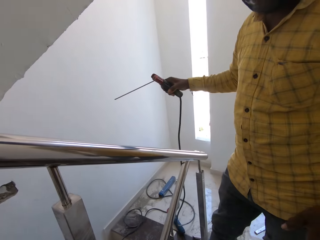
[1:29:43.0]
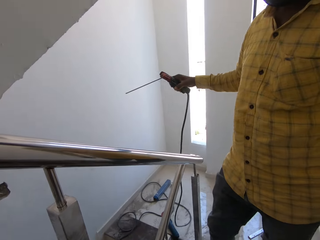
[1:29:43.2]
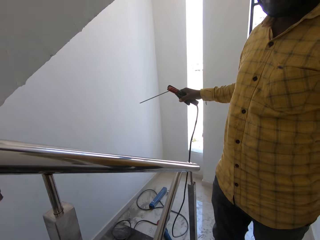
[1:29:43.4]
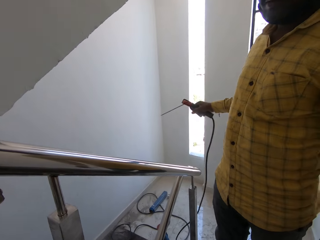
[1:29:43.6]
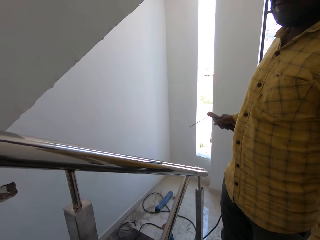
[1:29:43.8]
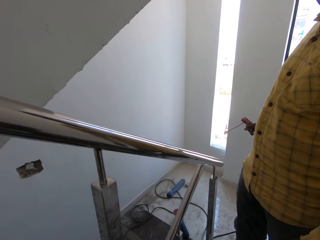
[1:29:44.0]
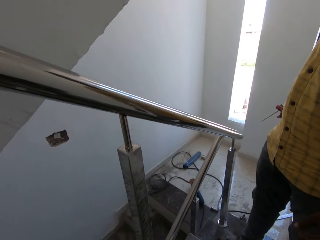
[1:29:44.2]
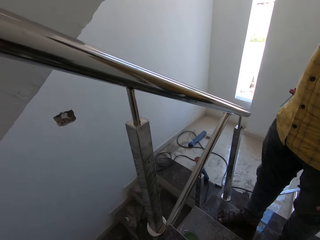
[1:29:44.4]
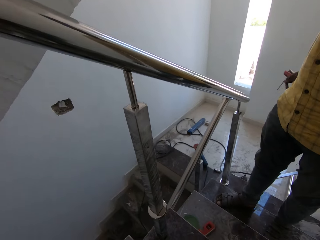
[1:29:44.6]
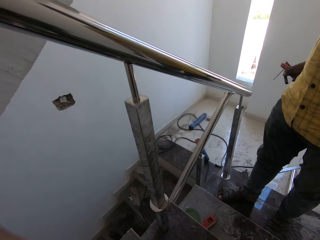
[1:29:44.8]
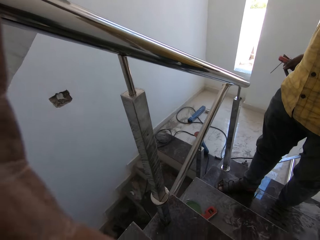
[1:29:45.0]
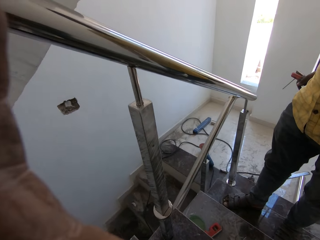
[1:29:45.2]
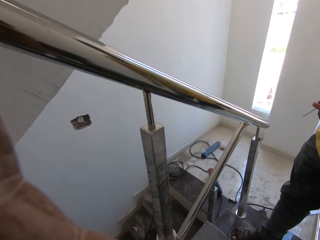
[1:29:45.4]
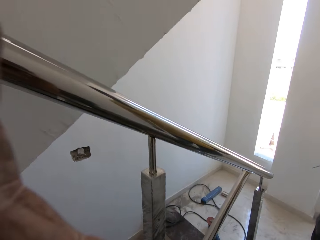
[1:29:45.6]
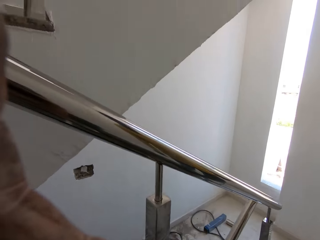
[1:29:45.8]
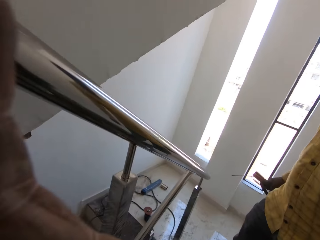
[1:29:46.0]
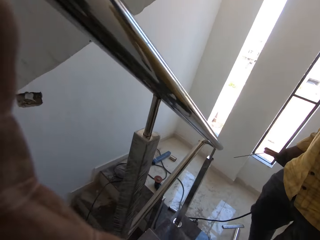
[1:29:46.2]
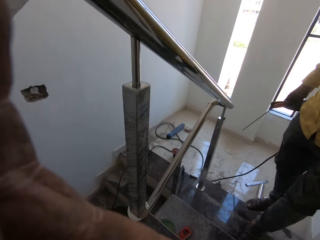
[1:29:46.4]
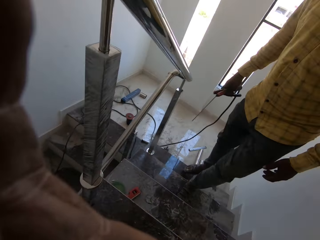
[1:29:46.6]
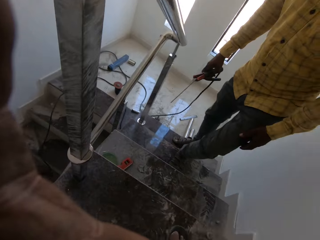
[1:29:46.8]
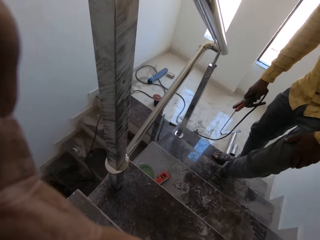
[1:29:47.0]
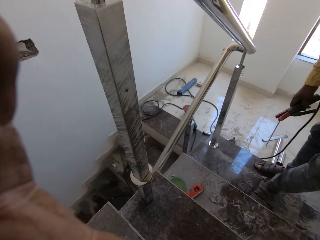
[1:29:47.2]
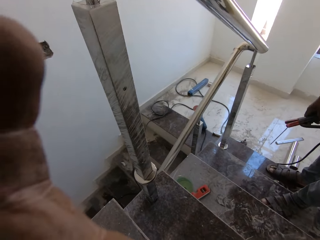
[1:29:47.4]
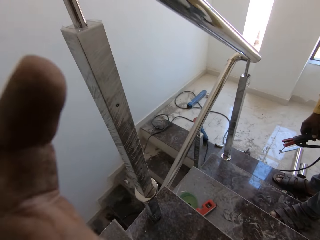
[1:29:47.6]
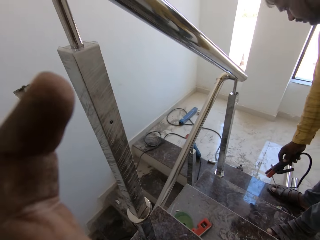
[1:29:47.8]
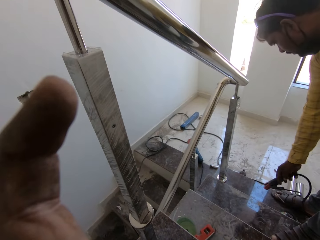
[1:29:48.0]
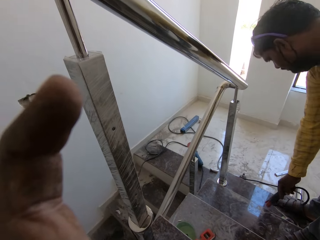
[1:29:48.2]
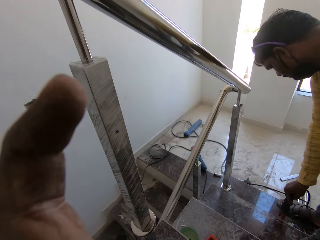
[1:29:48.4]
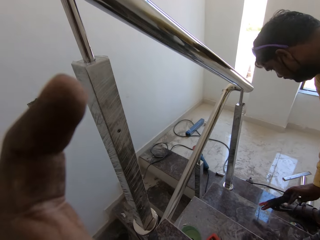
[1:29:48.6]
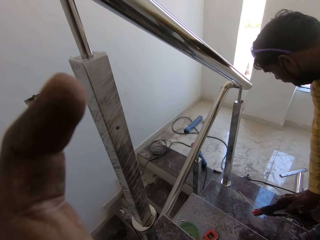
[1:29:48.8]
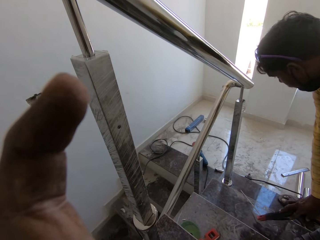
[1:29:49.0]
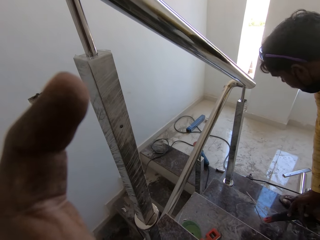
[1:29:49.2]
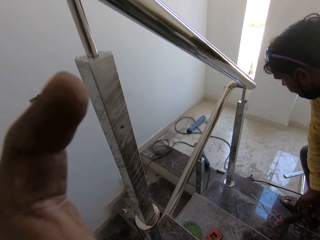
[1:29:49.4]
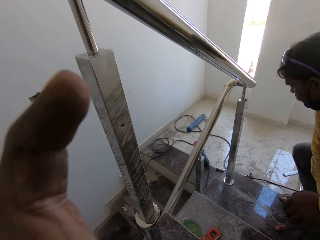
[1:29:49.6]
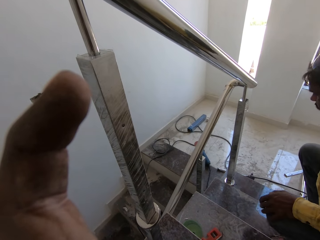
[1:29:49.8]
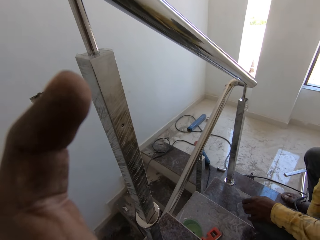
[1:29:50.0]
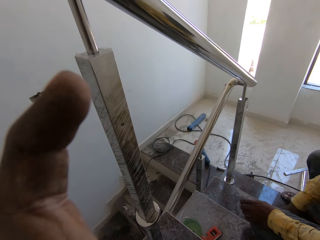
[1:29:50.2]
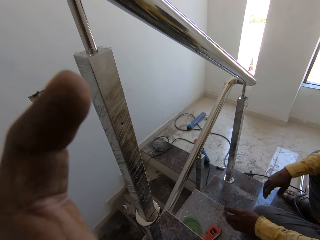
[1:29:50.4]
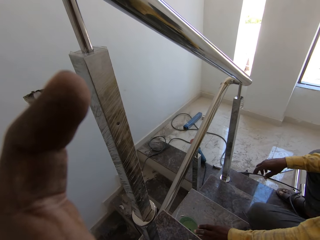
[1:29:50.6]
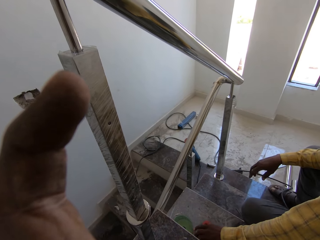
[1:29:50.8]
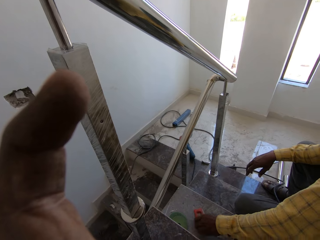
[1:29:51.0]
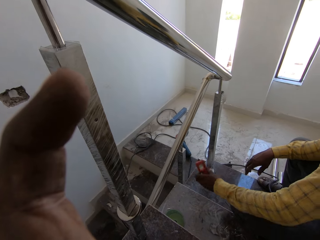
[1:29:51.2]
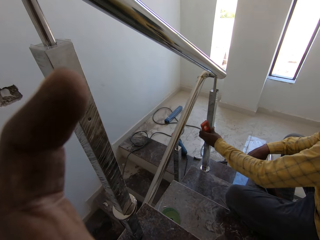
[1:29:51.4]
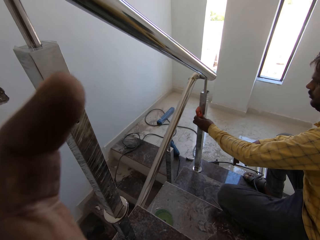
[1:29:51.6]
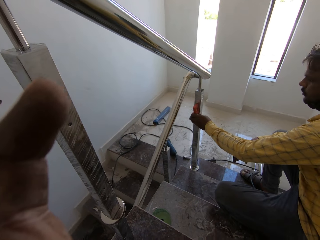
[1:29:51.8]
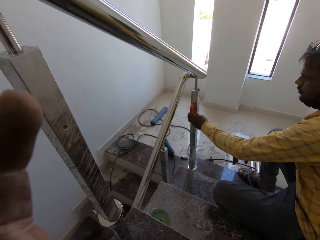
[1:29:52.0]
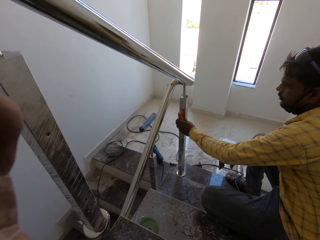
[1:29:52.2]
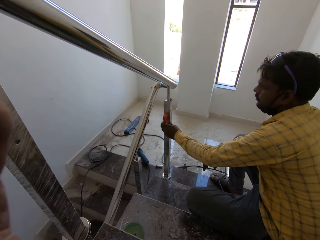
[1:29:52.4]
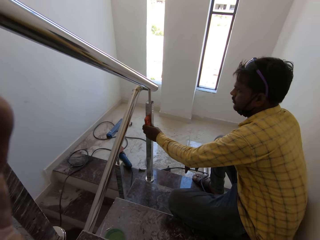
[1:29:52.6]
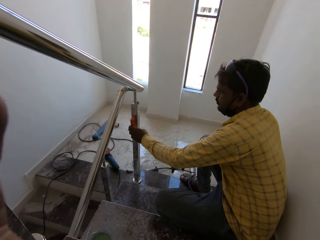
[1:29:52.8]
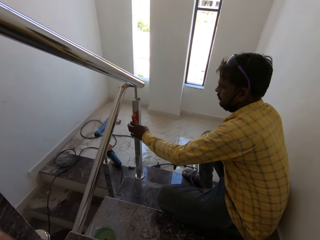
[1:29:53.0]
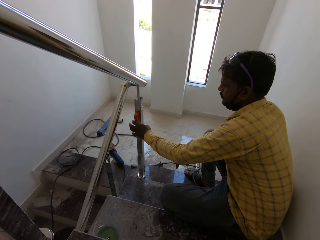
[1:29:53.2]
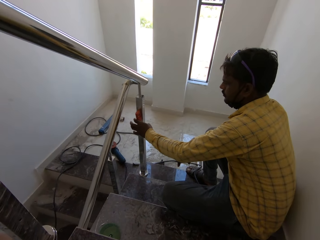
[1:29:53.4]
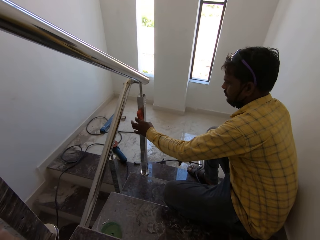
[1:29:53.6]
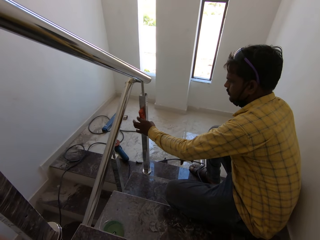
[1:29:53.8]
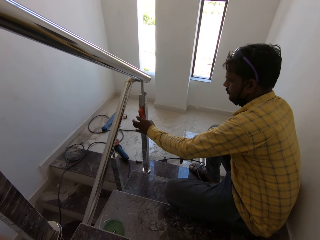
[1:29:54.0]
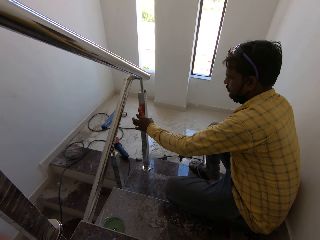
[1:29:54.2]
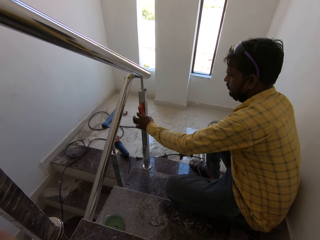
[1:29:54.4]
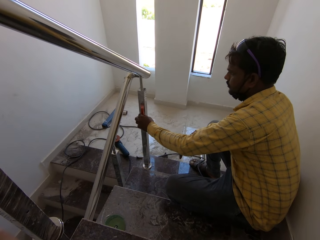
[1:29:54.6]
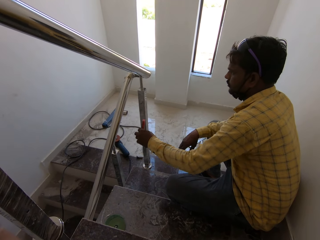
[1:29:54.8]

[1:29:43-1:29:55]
The camera wearer touches his face with his left hand. A man climbs down the stairway. He drops the welding torch and the jumper cable on the floor with his right hand. He sits on the staircase, picks up a box beam level from the staircase with his left hand, and places the box beam level against the baluster with his left hand. The camera wearer looks around. The man measures a metal.

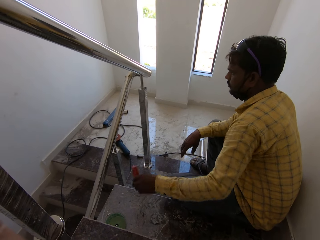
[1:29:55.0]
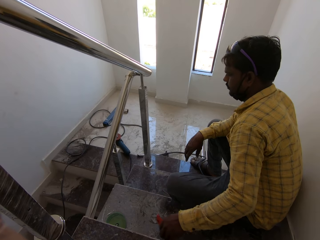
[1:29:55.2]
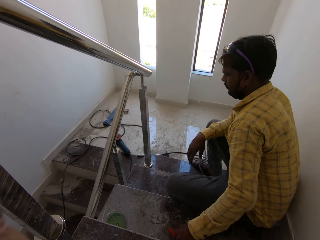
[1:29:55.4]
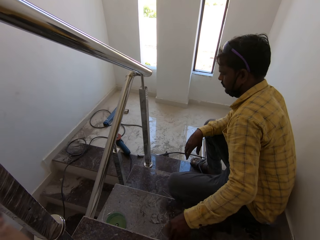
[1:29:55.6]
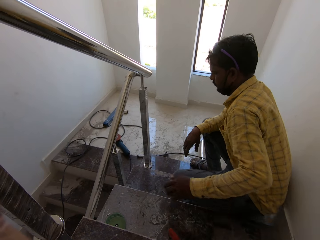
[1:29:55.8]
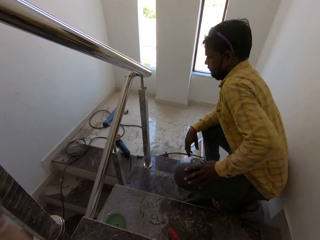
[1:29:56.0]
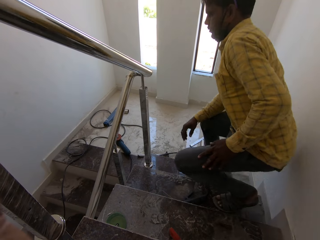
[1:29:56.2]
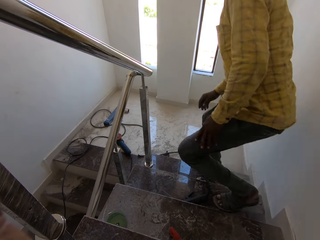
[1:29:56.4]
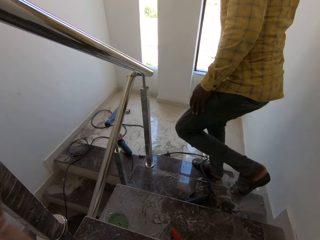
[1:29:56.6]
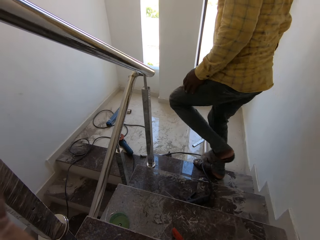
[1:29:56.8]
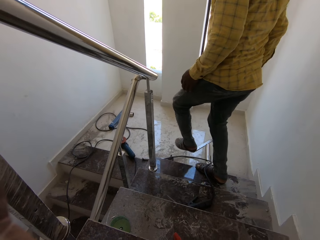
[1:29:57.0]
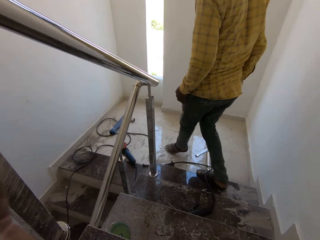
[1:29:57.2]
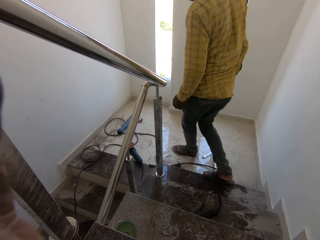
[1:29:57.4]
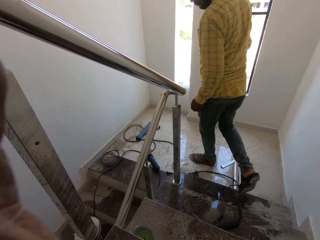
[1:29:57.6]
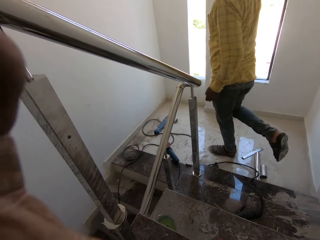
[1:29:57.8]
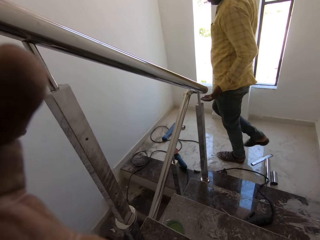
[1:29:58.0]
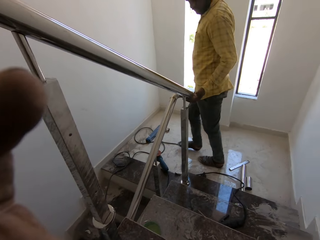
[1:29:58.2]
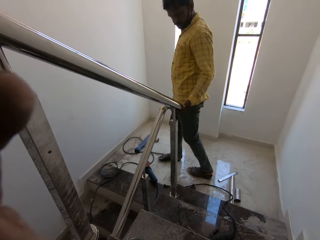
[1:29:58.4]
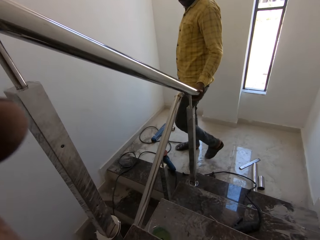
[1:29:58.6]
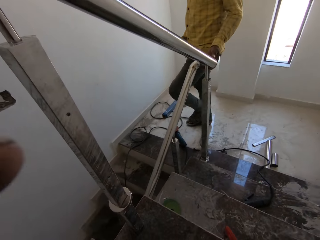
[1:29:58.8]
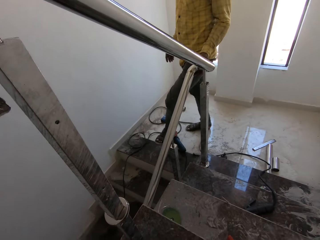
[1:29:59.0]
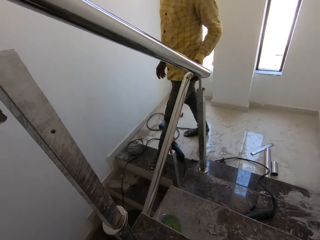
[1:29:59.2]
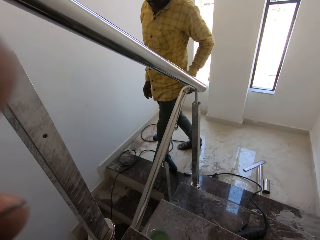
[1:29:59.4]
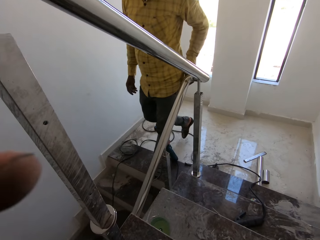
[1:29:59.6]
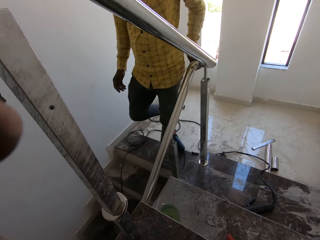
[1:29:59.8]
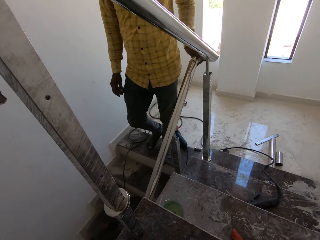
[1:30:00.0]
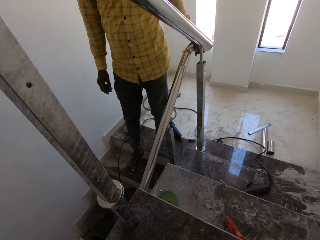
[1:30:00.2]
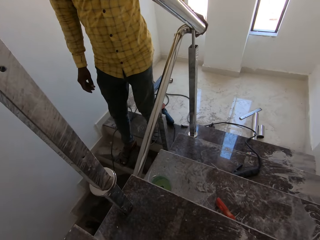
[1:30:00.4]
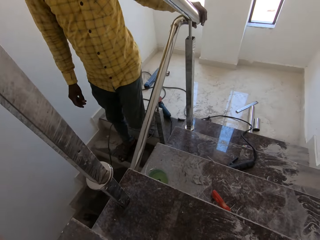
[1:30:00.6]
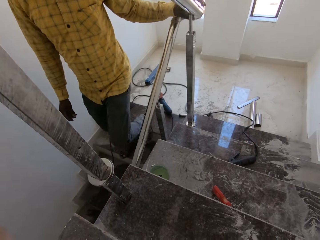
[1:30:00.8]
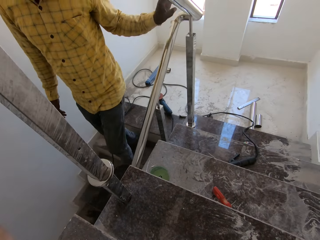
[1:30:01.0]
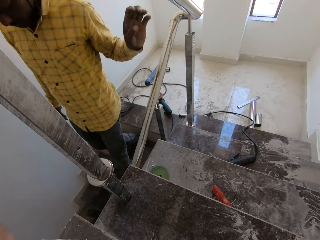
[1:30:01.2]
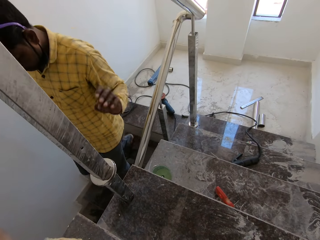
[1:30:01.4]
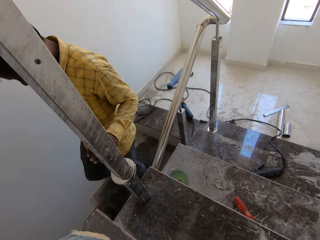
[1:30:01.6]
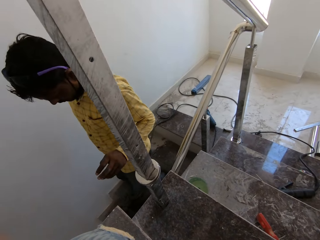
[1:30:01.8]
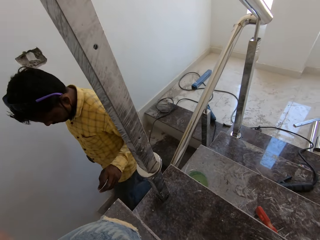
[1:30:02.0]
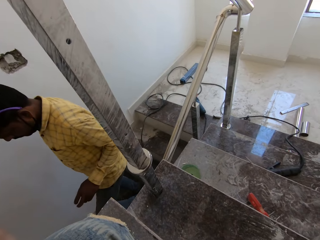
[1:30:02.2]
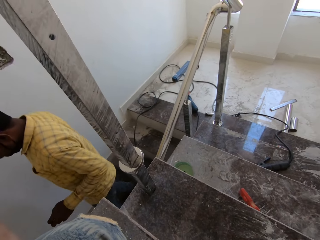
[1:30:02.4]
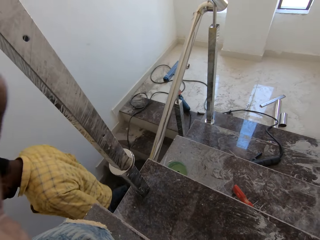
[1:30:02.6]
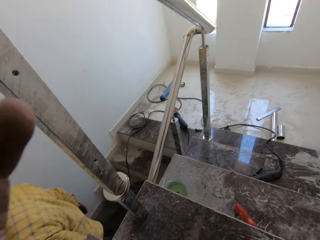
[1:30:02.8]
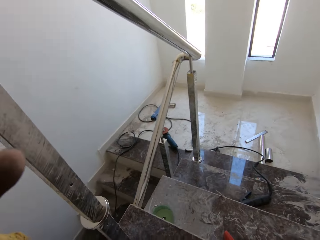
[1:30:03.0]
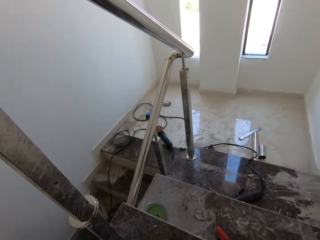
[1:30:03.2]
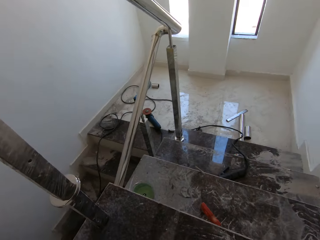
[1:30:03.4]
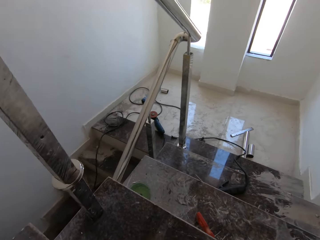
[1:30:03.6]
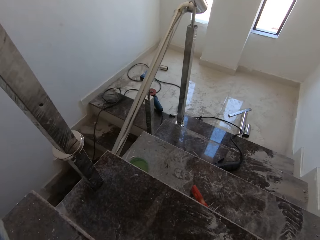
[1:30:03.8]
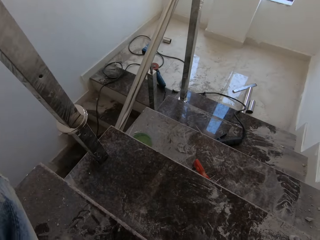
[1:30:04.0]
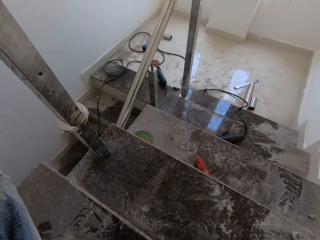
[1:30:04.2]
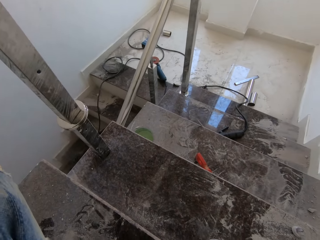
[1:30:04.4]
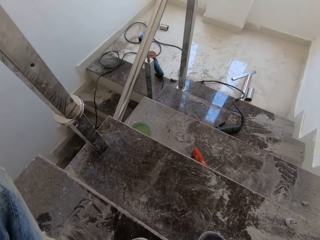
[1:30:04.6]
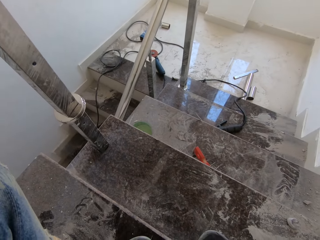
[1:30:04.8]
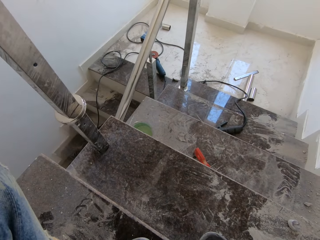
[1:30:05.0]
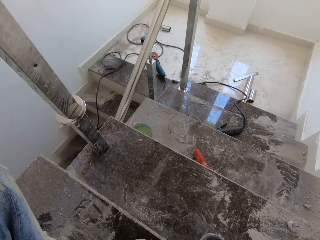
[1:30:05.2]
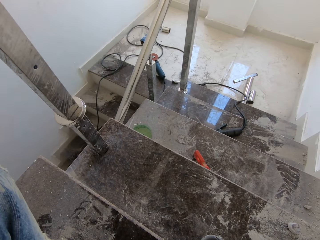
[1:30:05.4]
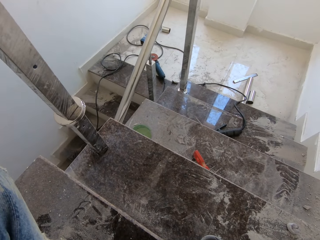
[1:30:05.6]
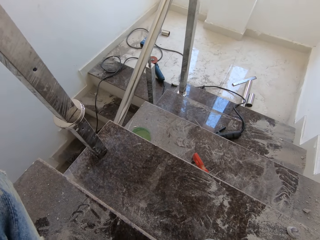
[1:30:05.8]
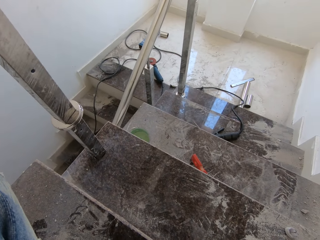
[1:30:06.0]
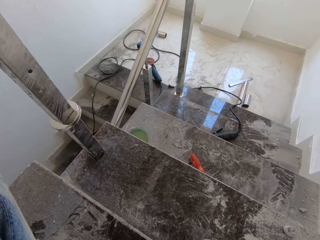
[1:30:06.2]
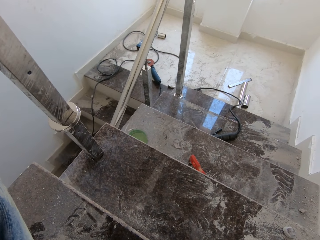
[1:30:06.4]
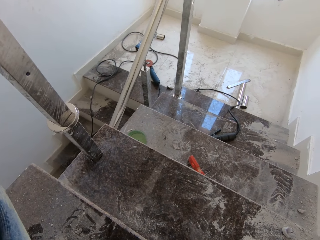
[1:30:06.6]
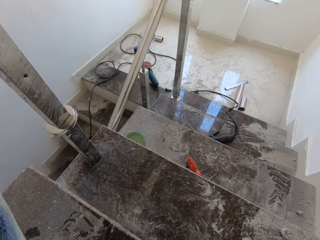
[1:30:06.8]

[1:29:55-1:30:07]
A man drops the box beam level on the staircase with his left hand. He stands from the staircase and climbs down the stairway. The camera wearer looks around.
